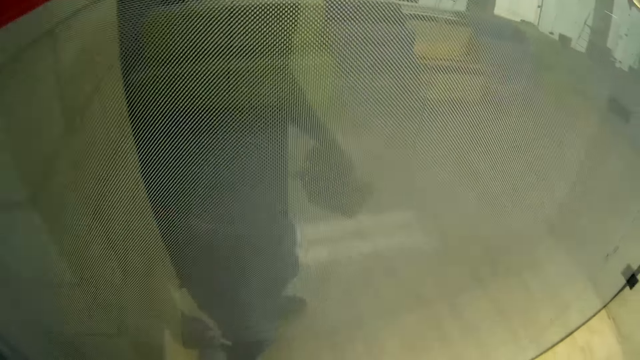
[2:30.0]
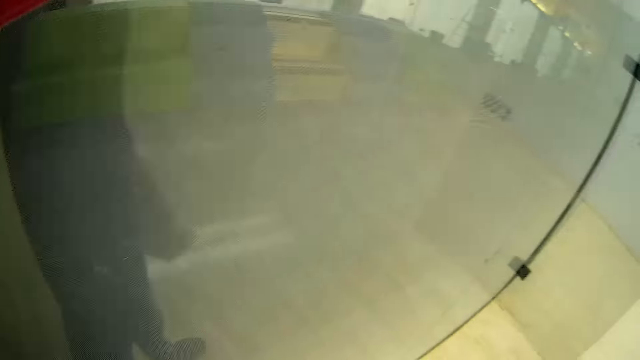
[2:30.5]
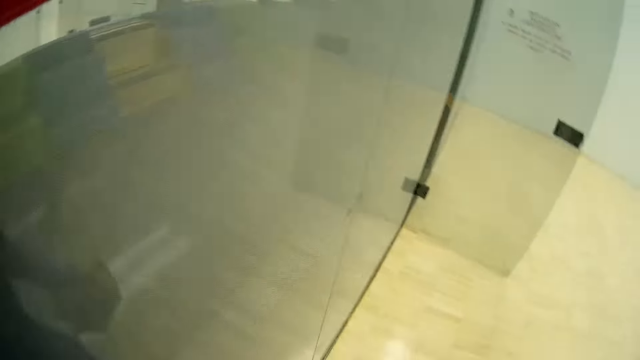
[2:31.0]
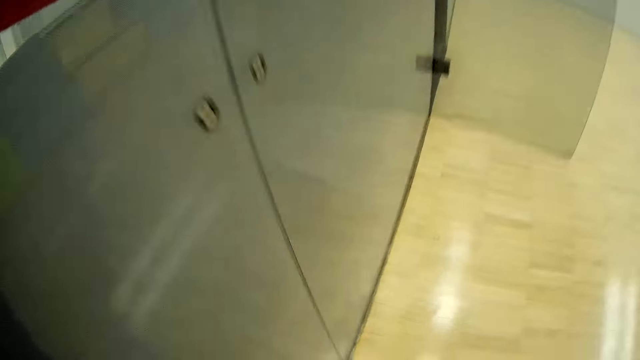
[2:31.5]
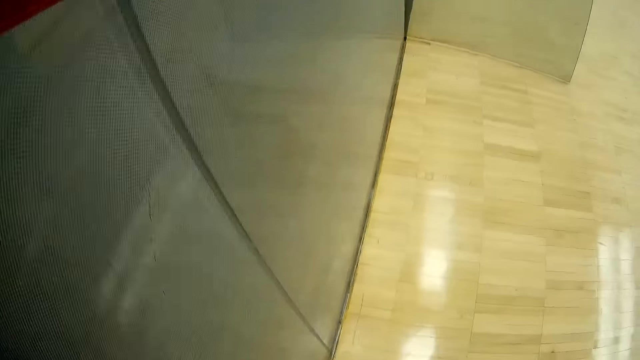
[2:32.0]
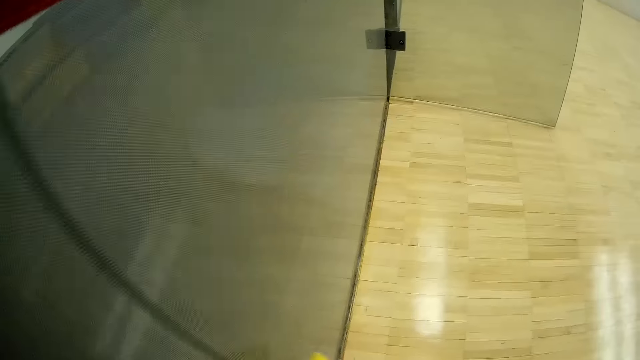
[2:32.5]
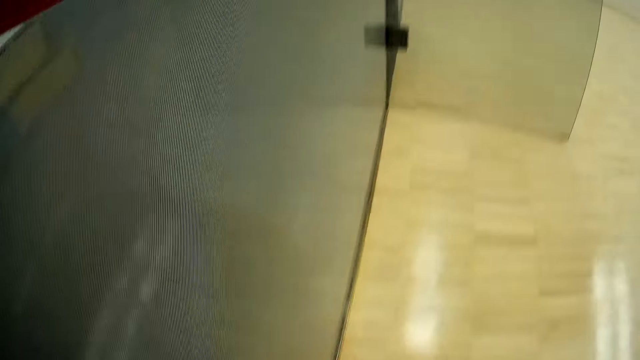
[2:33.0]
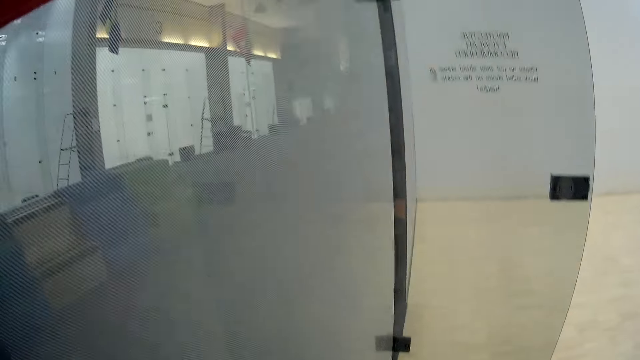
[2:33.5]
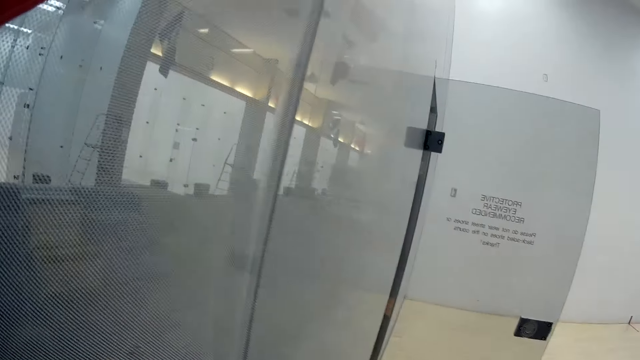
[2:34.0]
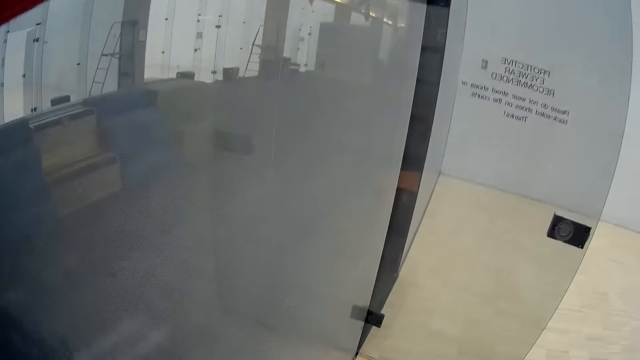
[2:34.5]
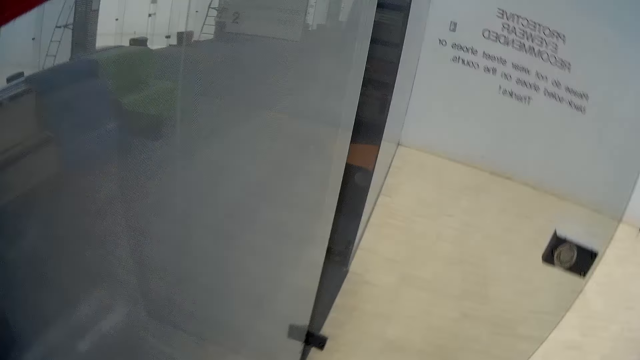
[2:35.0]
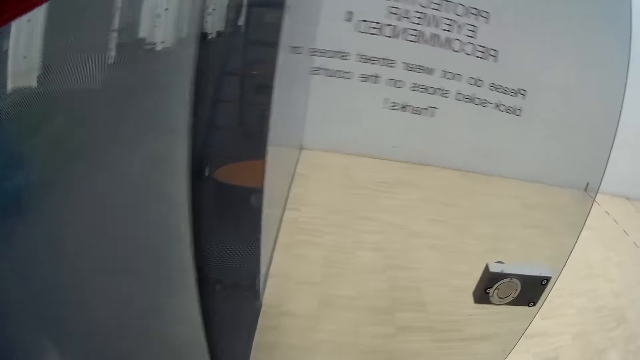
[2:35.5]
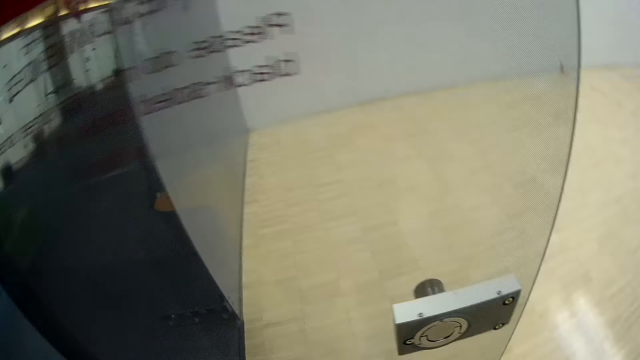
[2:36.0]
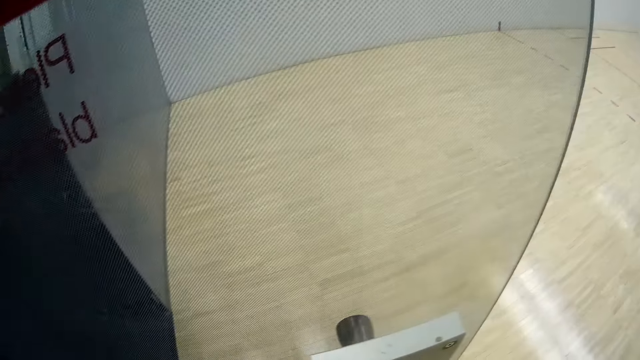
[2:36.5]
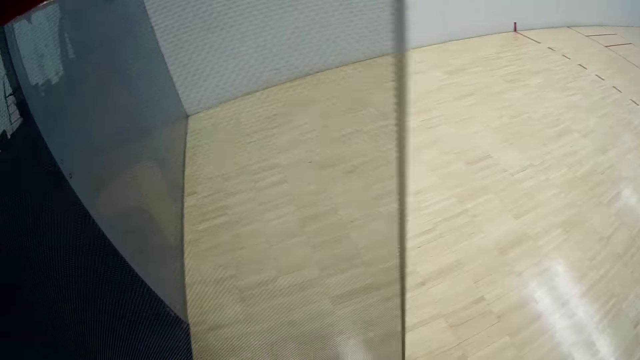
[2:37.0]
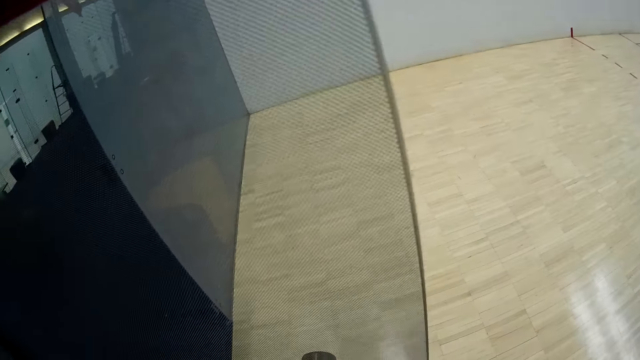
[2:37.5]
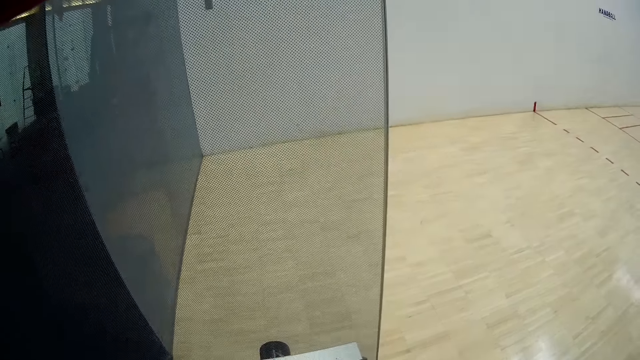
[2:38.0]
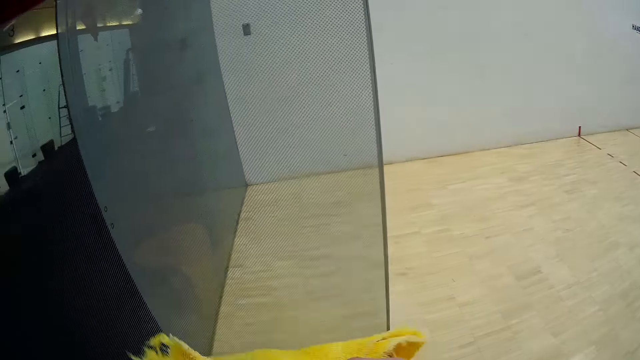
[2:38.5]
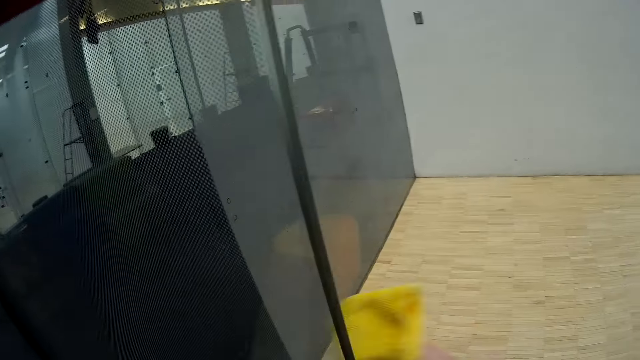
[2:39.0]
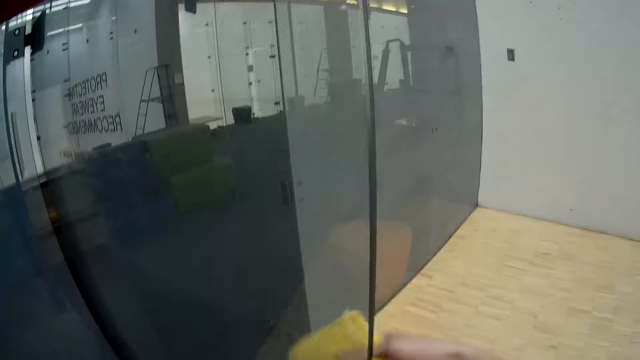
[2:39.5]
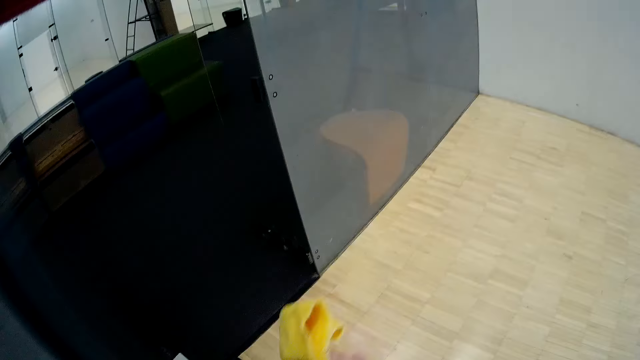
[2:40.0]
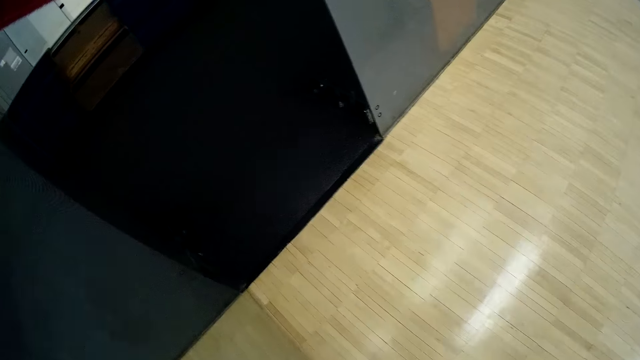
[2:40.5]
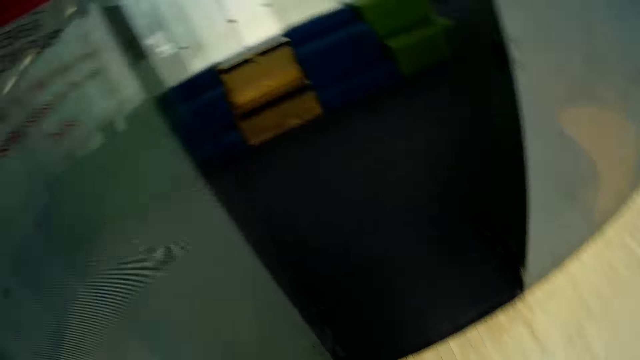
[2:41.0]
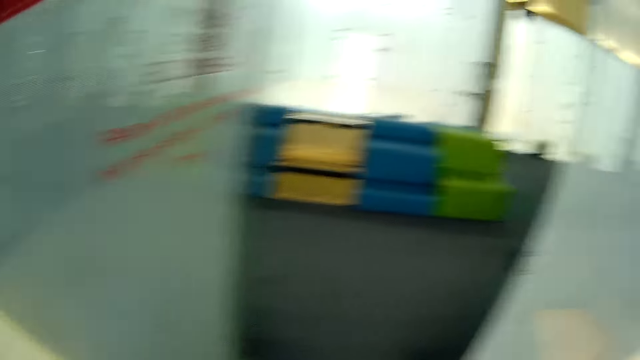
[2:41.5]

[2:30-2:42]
The camera wearer wipes the glass window with the wipe towel. They look at the window glass. They wipe the glass window with the wipe towel.

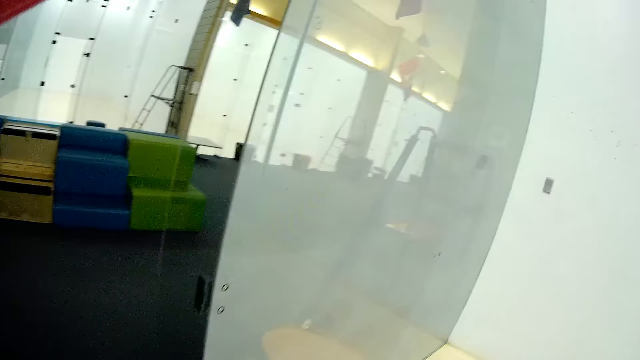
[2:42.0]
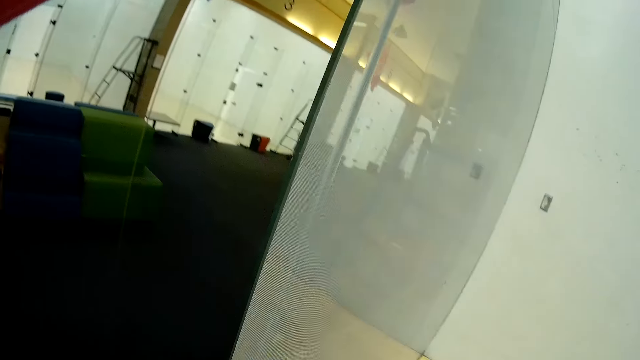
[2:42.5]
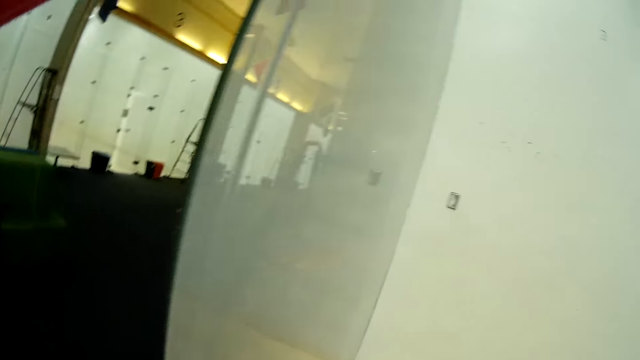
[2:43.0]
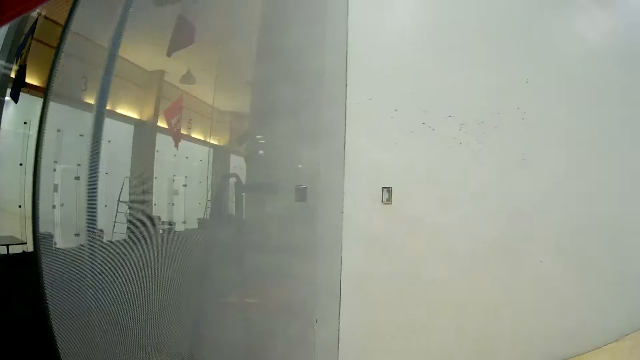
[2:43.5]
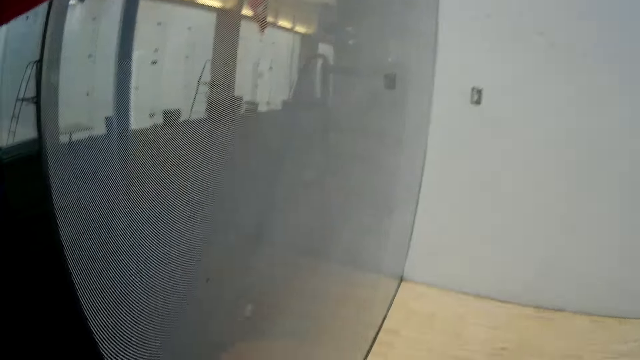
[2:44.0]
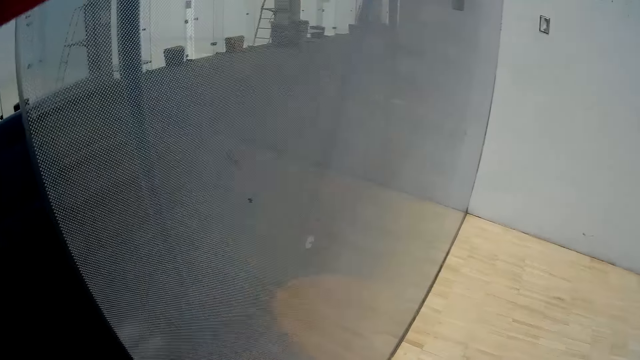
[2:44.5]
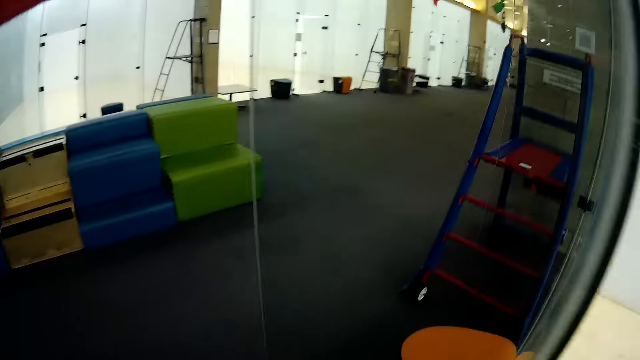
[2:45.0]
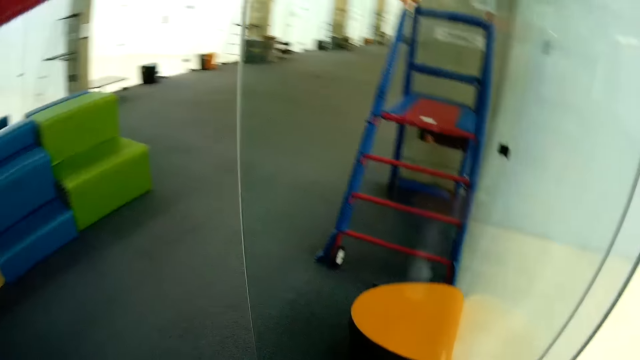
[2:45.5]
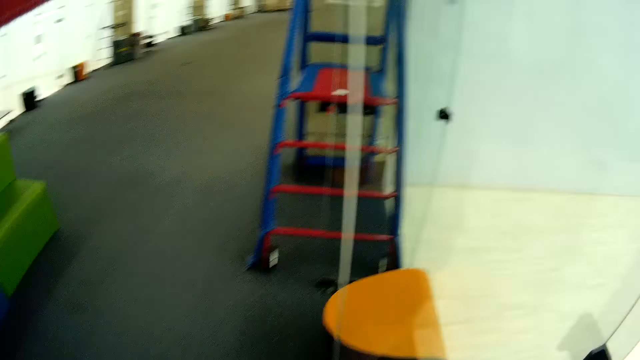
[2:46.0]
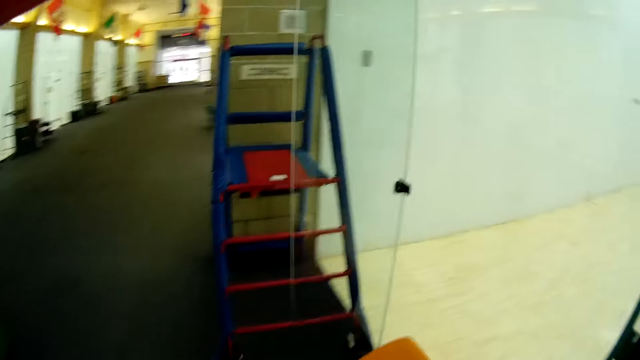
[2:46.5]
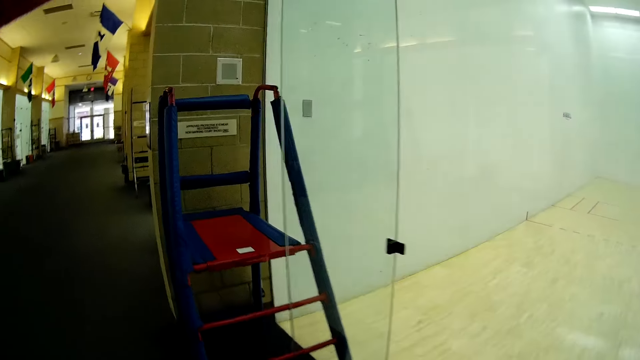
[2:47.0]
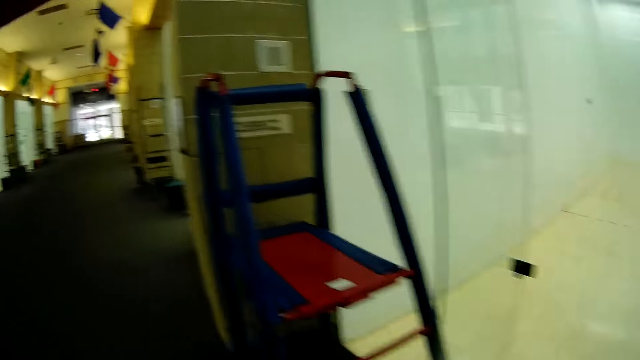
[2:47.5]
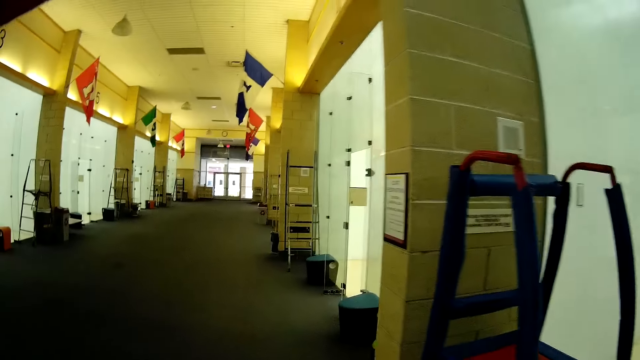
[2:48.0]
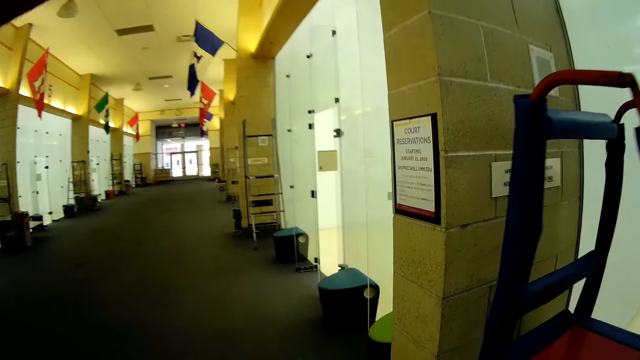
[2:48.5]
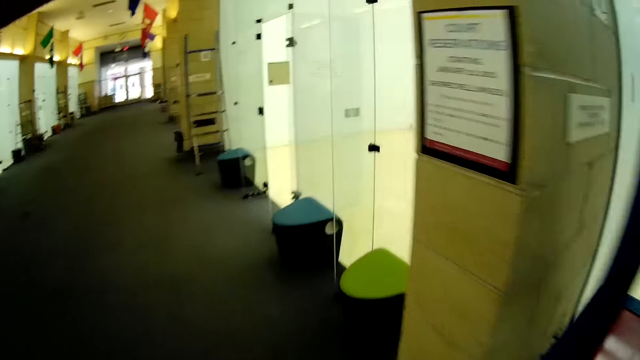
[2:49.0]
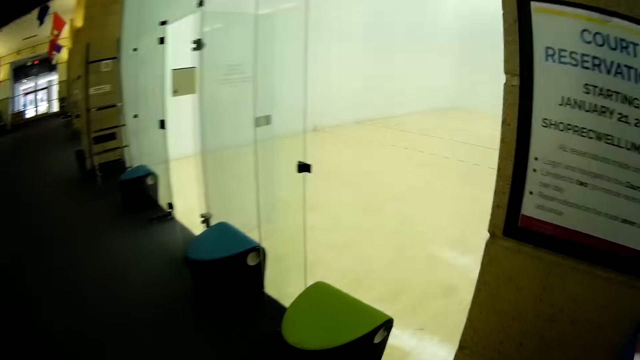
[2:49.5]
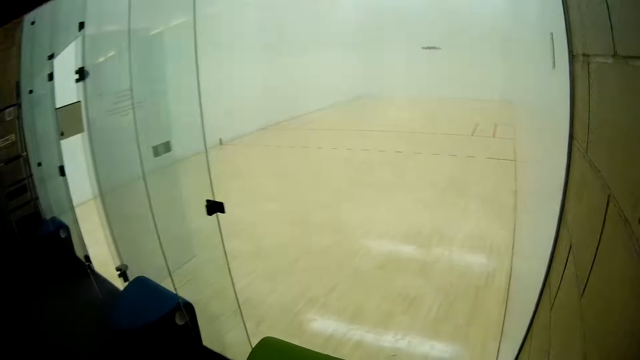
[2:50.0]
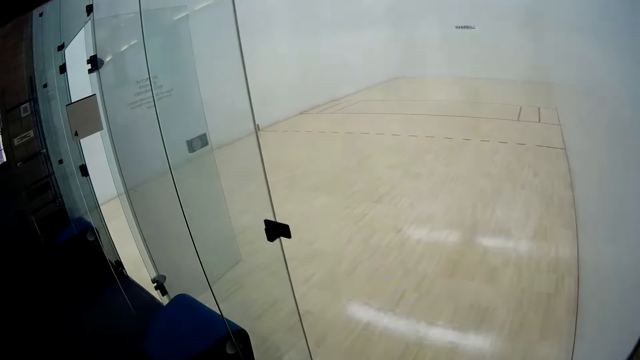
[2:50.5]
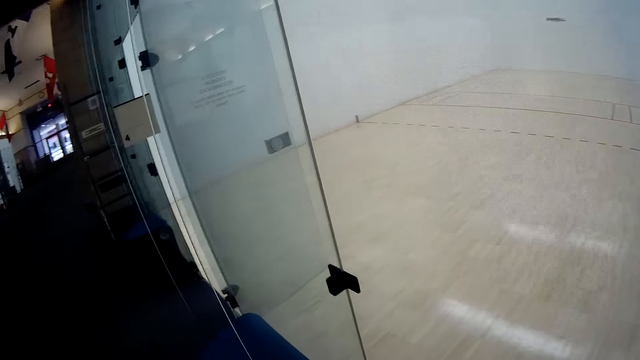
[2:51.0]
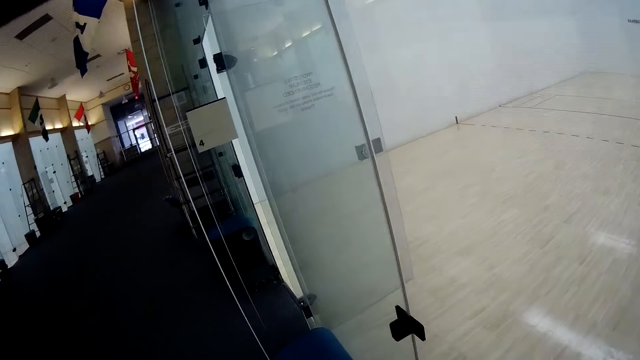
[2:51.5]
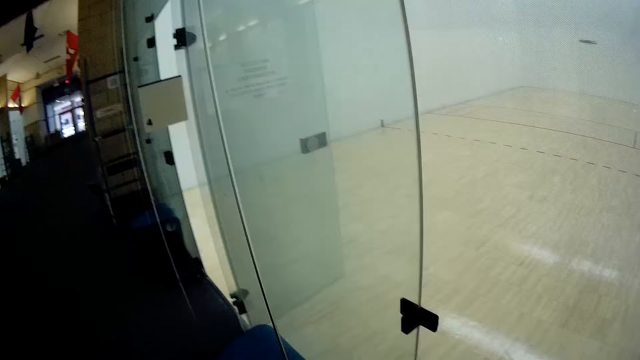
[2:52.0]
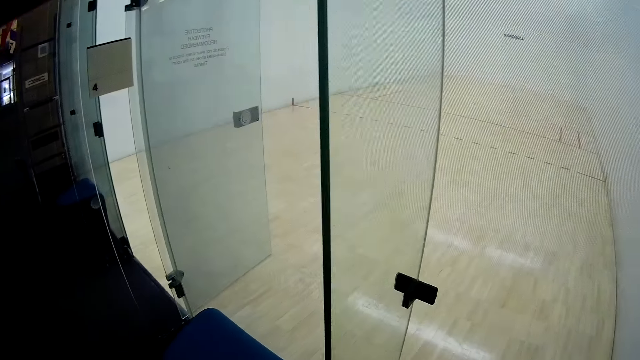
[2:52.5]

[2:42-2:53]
The camera wearer looks at the window glass. They walk out of the handball court. They walk toward the window glass.
